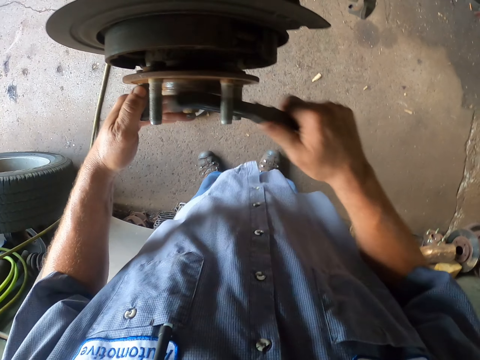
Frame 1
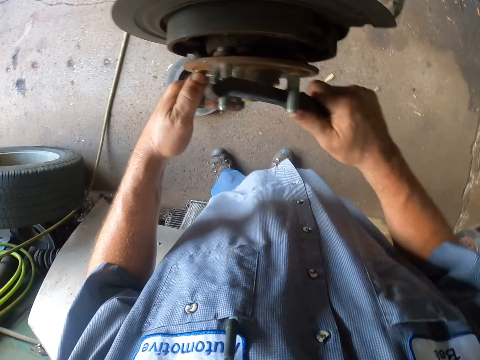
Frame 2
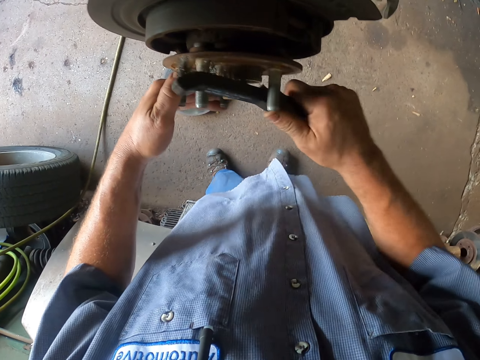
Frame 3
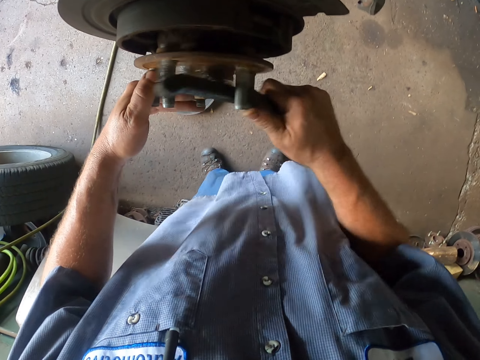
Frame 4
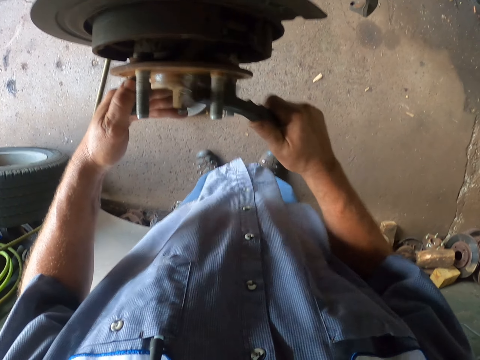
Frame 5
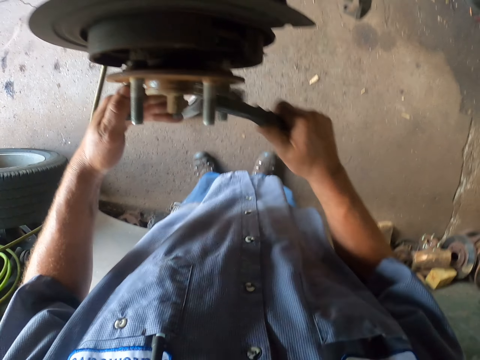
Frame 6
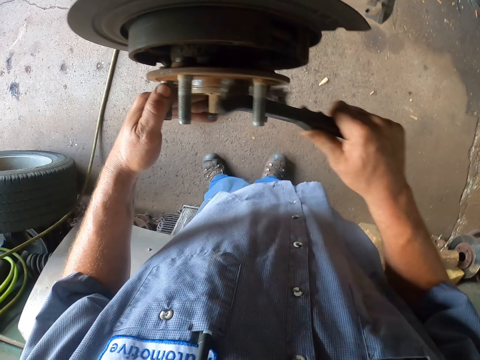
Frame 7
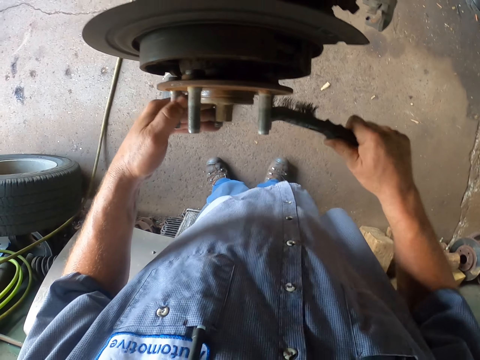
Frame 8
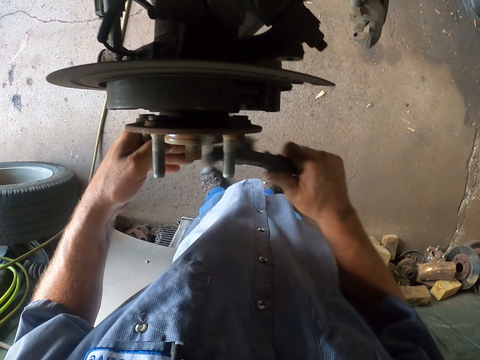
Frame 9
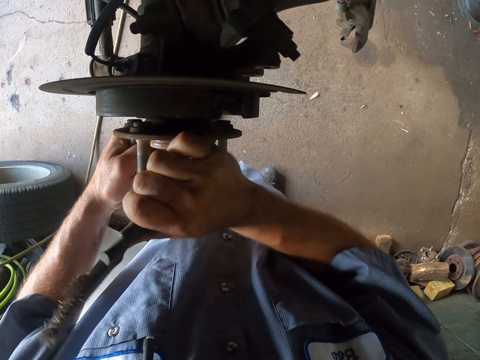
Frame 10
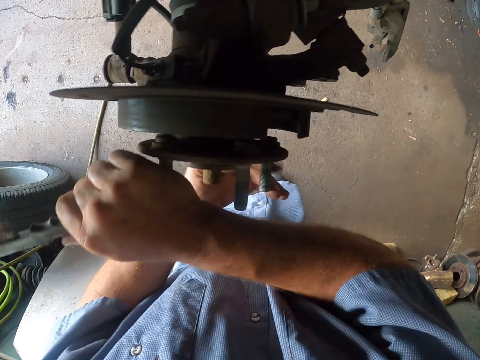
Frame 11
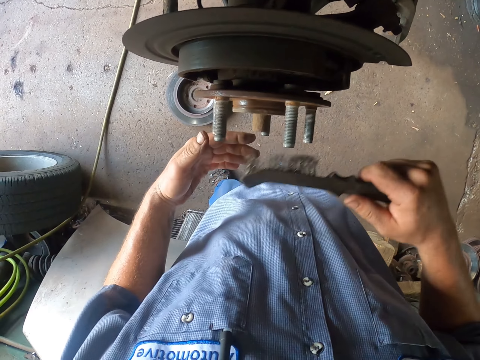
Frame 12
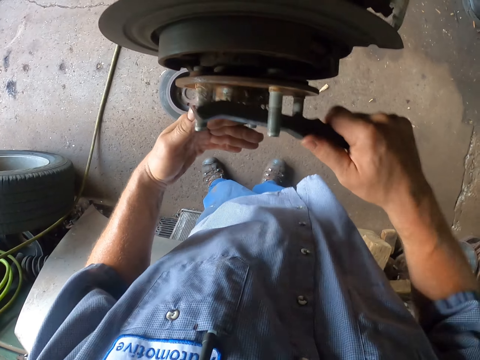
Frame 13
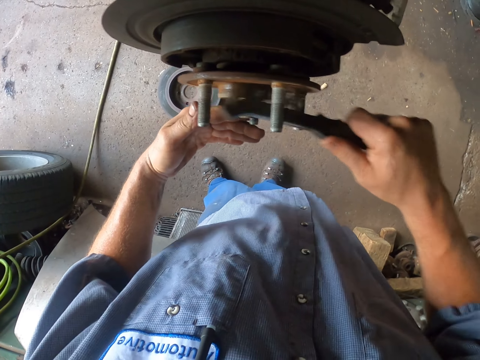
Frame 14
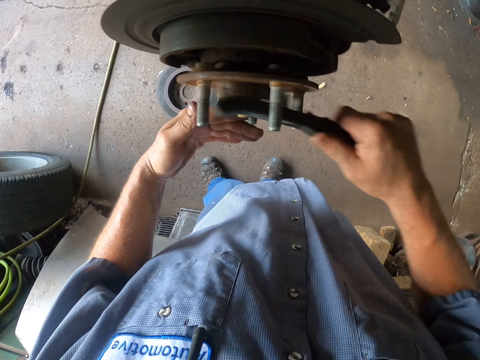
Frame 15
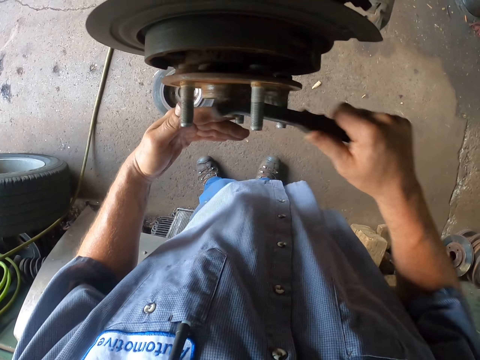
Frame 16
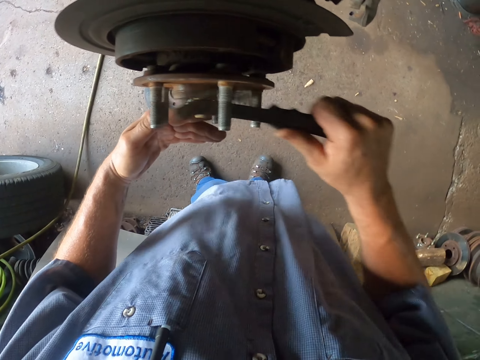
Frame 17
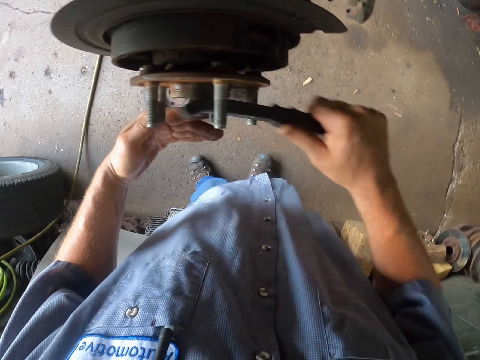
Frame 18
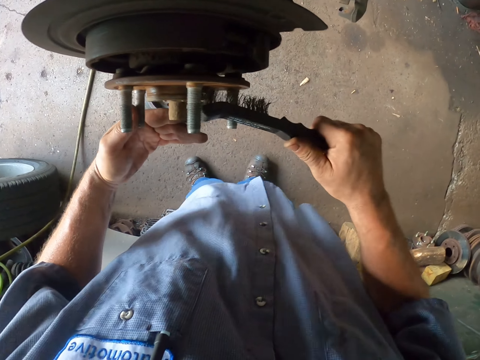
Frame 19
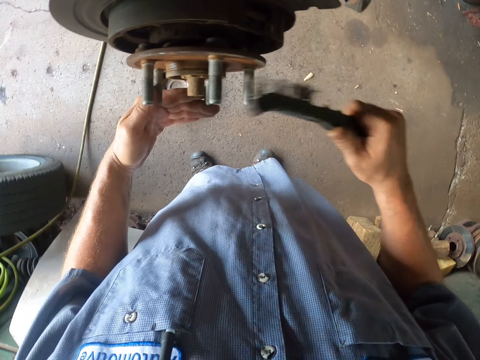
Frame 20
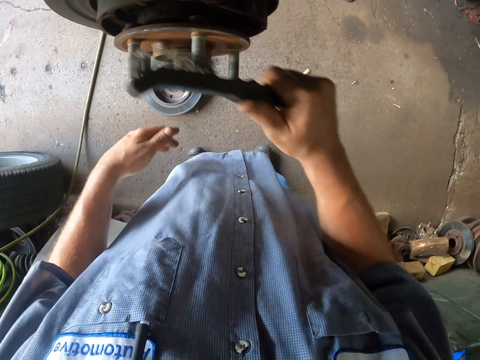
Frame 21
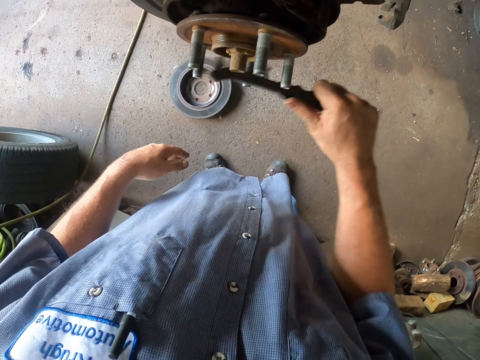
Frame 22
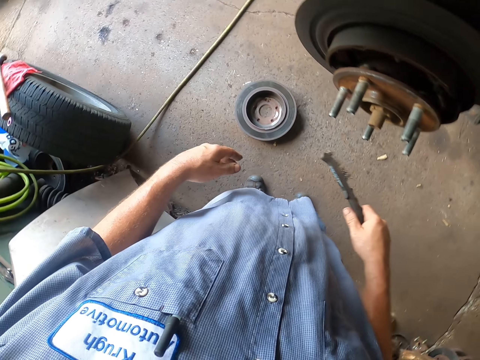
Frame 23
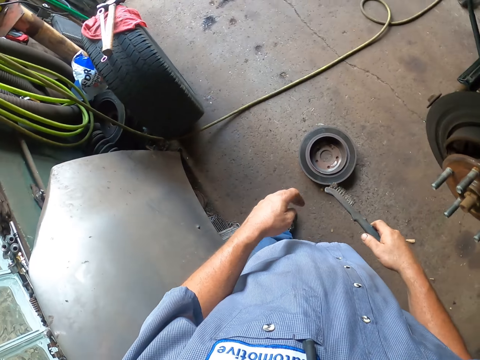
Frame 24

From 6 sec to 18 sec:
The camera wearer brushes the car wheel. They turn the wheel. They brush the car wheel.

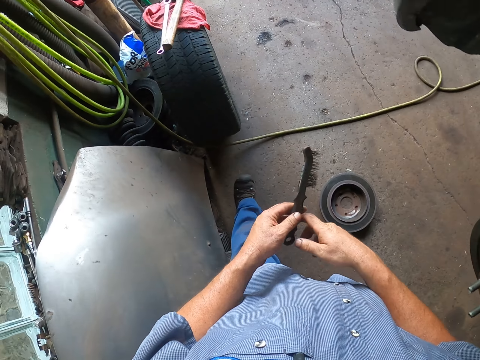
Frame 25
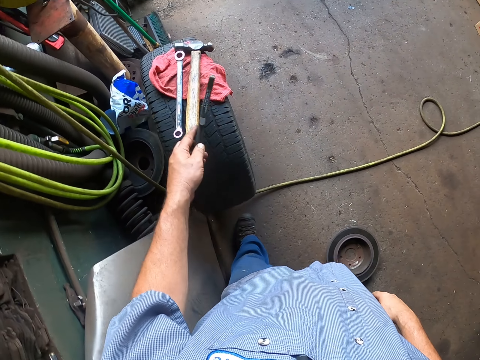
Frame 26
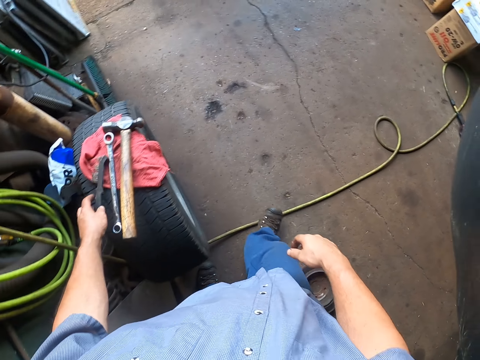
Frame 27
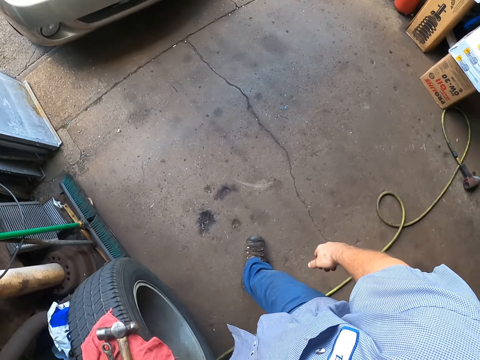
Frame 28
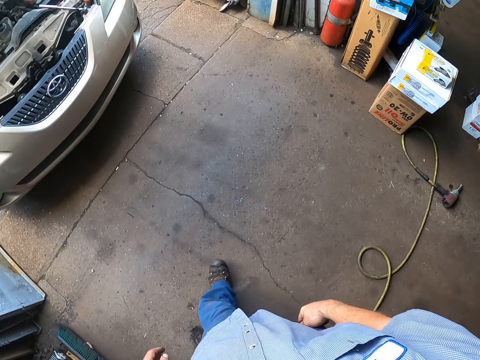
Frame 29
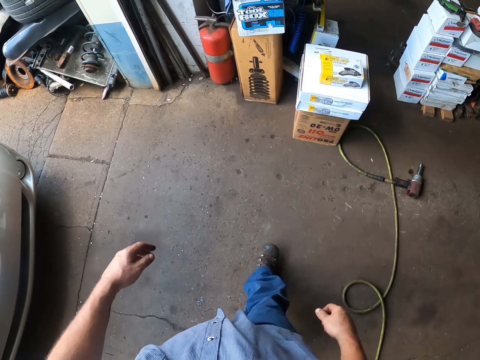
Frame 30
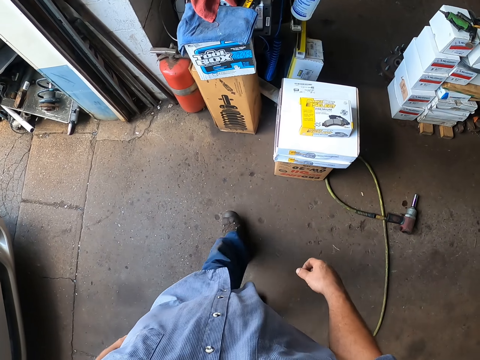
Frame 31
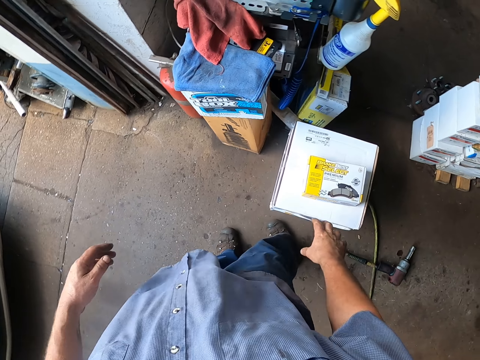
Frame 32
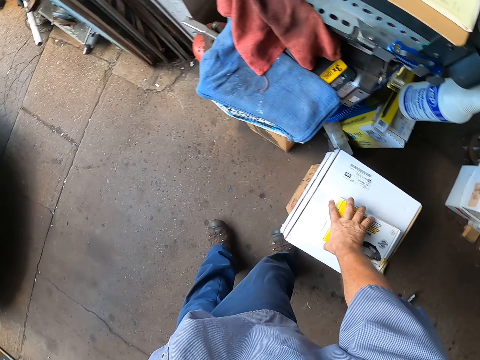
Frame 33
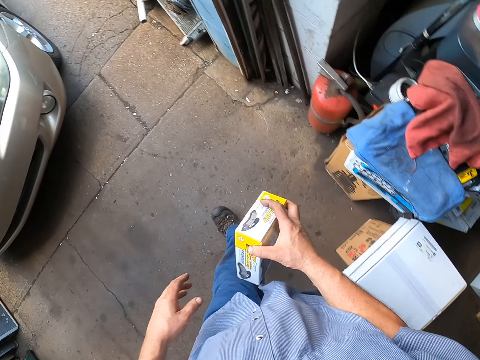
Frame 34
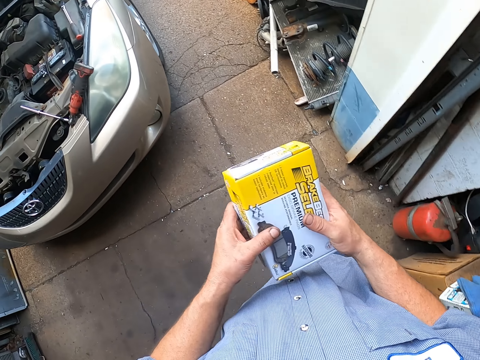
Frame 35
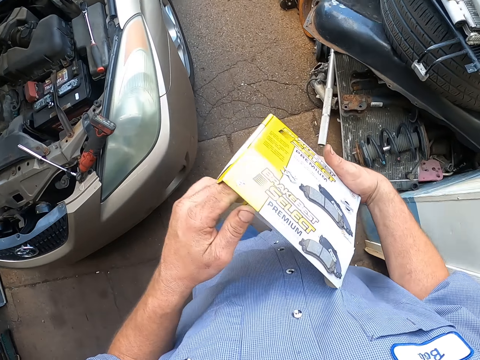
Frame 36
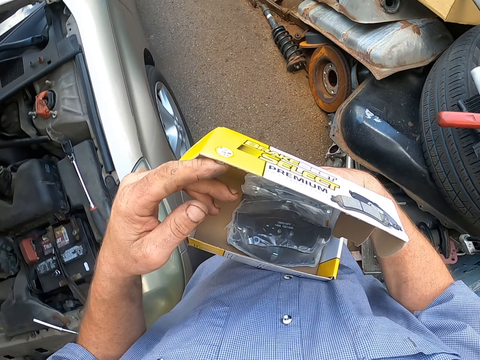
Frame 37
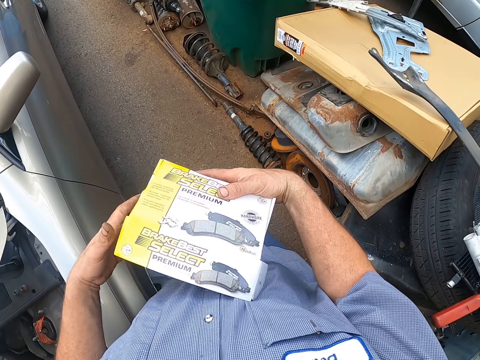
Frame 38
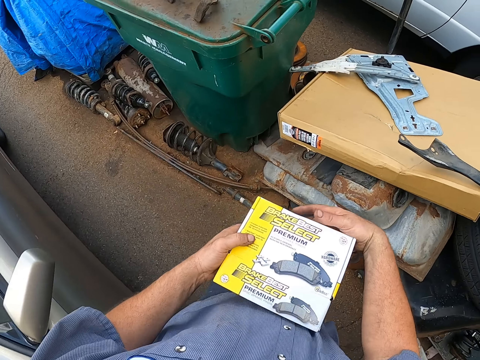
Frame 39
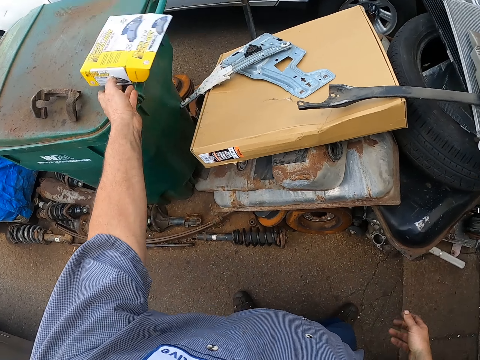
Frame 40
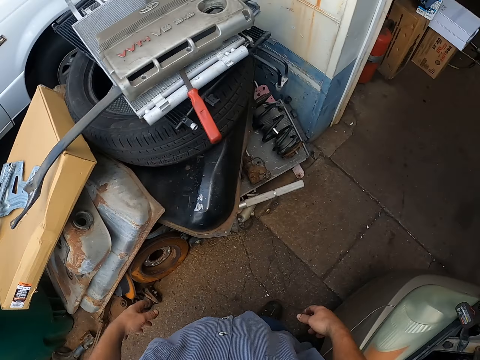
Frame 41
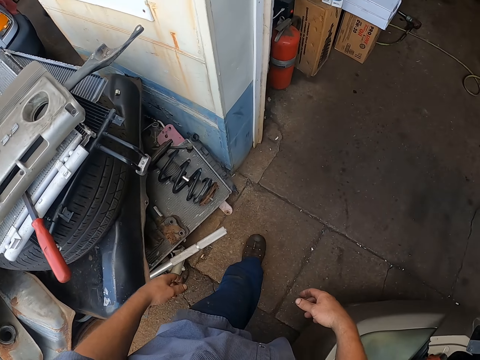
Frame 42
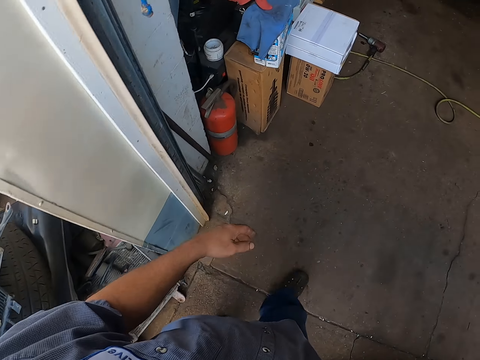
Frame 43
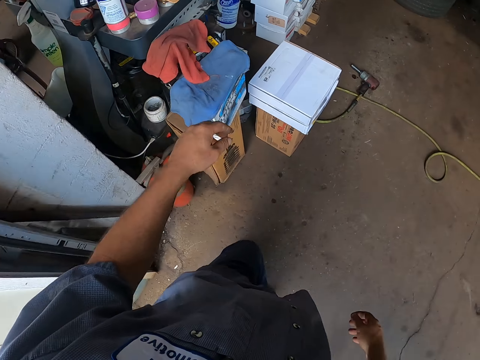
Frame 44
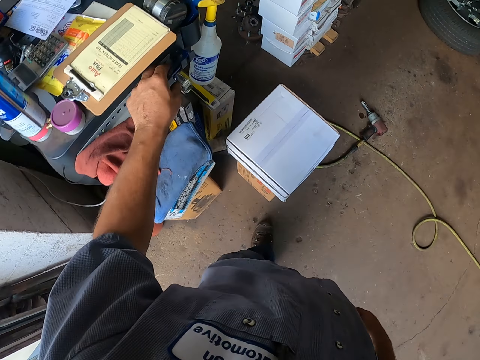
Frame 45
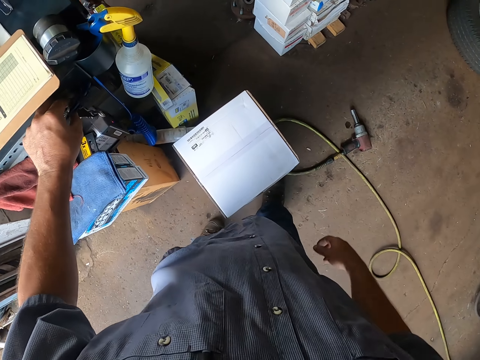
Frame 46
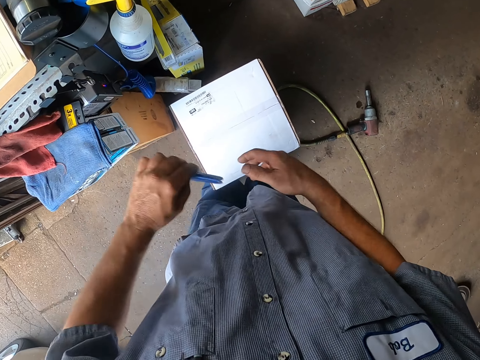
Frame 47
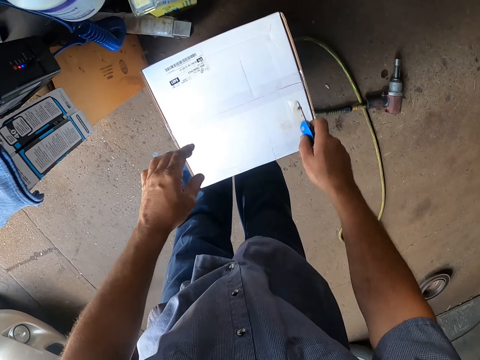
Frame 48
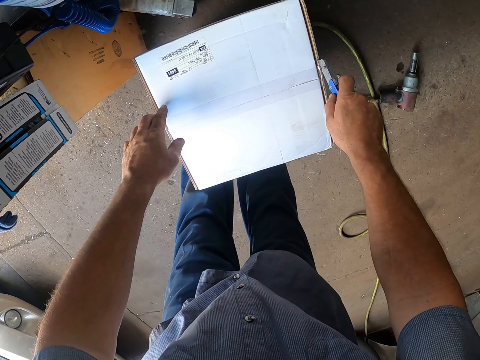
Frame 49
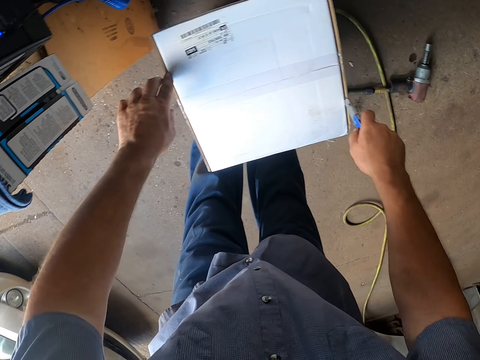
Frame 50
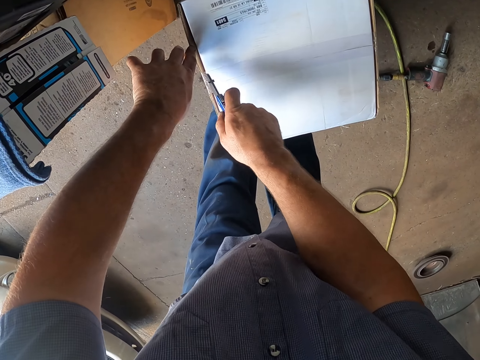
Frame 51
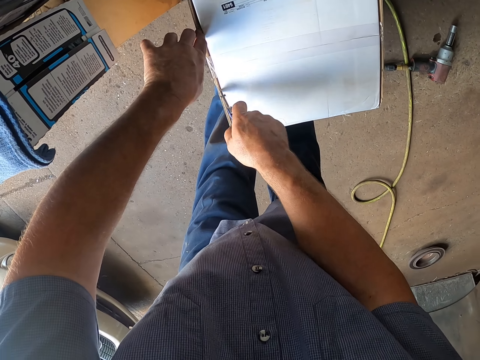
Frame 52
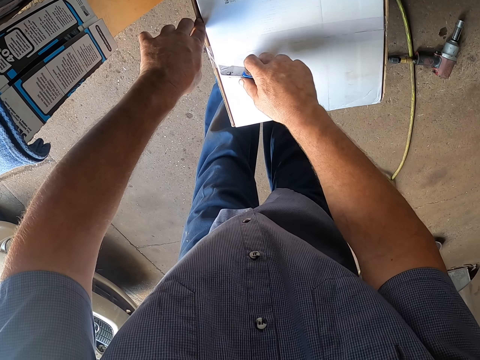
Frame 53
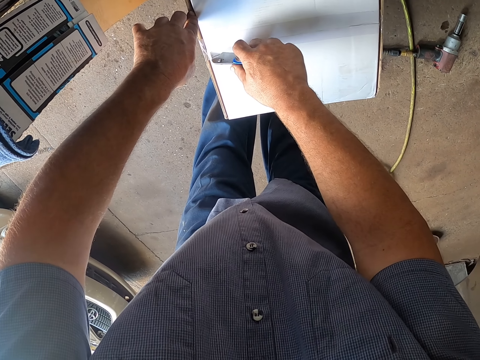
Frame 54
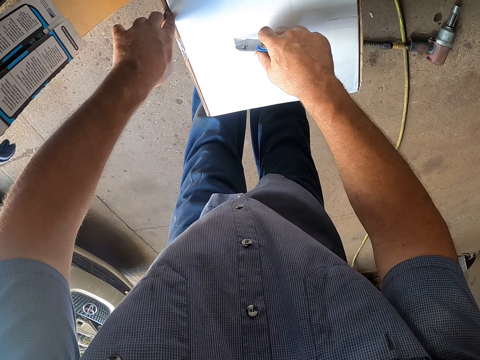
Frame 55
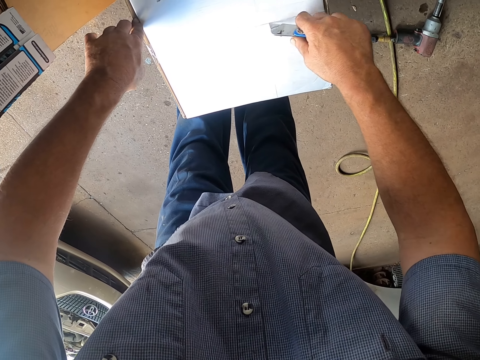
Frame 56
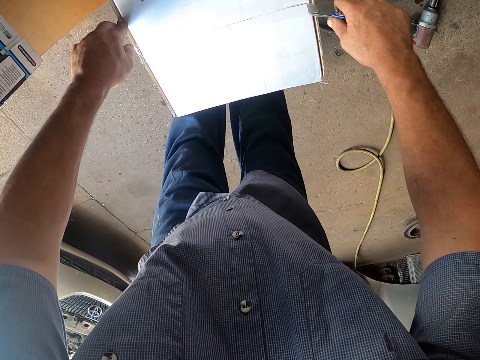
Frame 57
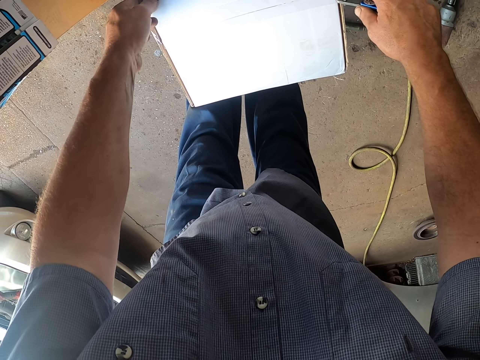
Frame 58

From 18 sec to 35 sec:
The camera wearer puts the brush on the tire. They walk around the garage, pick up a box and hold the box with both hands. They walk around. They open the box. They close the box. They hold the box with both hands. They drop the box on a container. They walk around the garage and pick up a blade cutter. They open the box. They cut the box.
